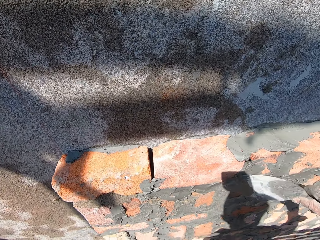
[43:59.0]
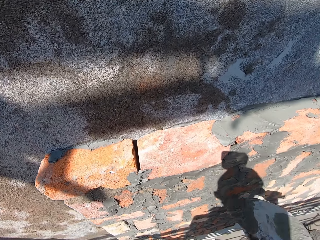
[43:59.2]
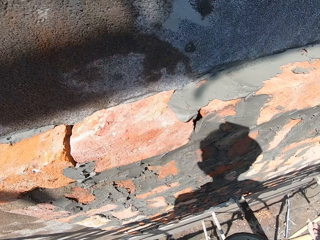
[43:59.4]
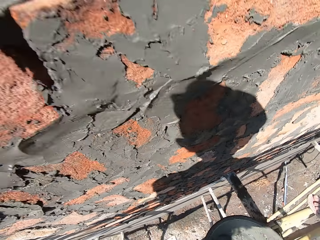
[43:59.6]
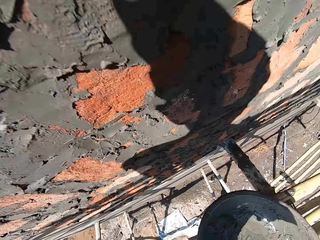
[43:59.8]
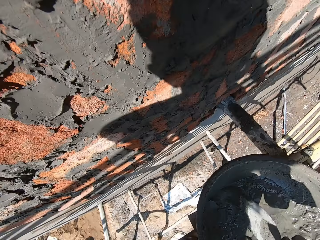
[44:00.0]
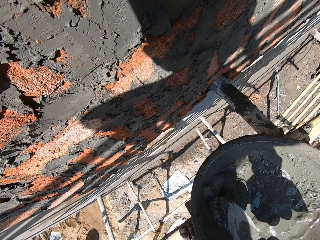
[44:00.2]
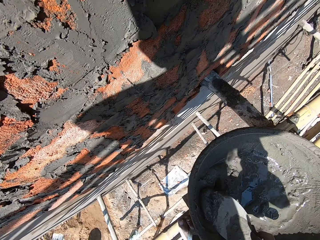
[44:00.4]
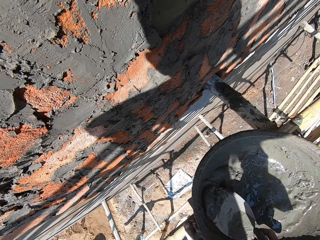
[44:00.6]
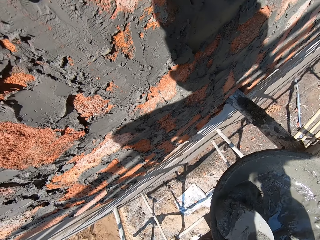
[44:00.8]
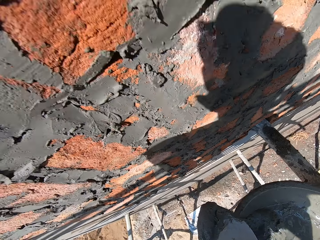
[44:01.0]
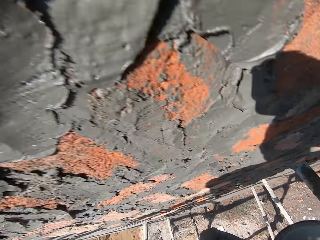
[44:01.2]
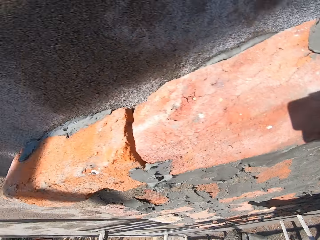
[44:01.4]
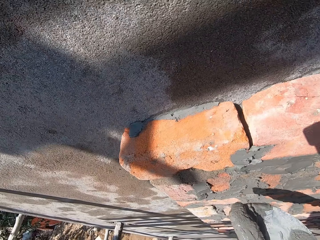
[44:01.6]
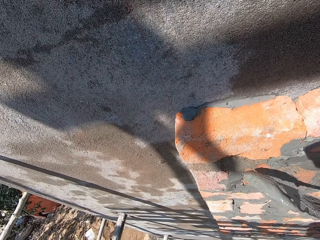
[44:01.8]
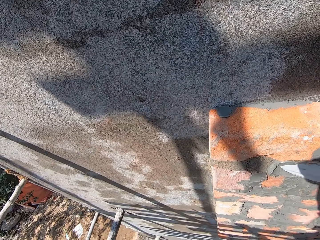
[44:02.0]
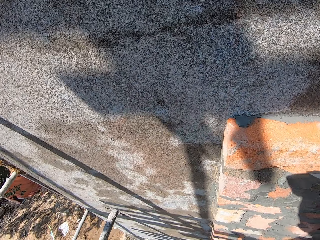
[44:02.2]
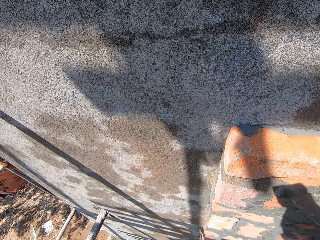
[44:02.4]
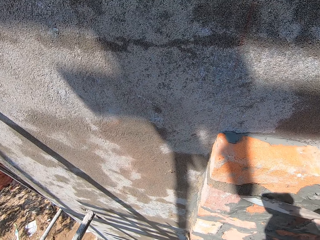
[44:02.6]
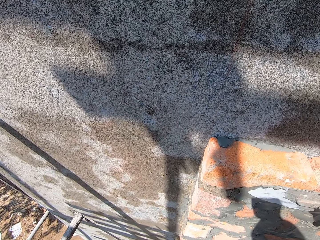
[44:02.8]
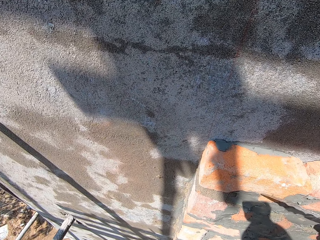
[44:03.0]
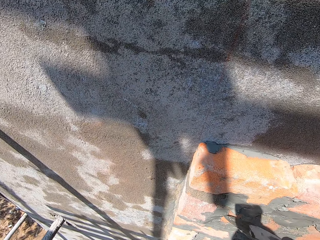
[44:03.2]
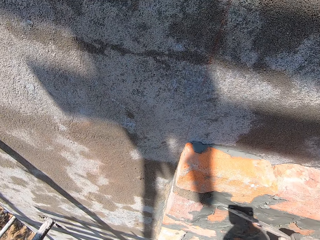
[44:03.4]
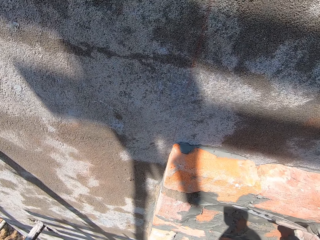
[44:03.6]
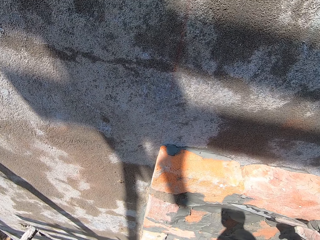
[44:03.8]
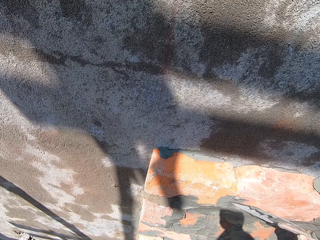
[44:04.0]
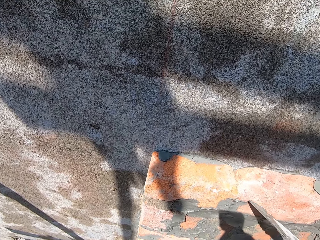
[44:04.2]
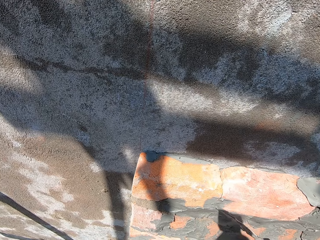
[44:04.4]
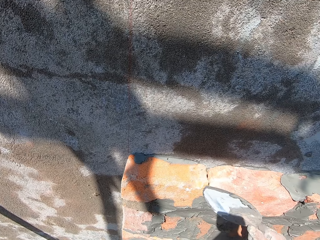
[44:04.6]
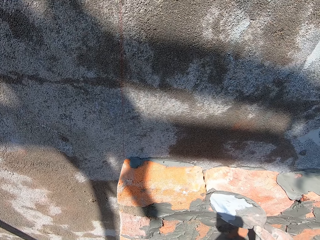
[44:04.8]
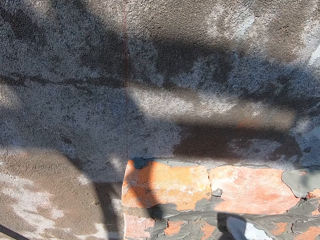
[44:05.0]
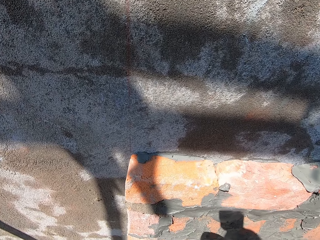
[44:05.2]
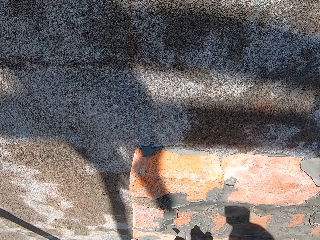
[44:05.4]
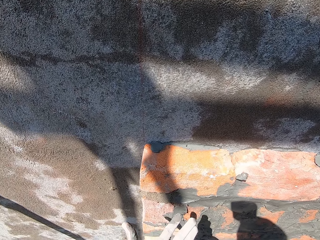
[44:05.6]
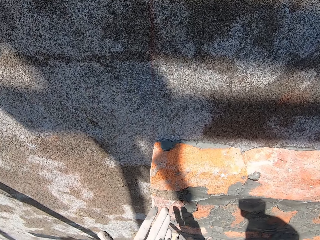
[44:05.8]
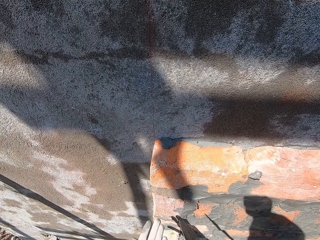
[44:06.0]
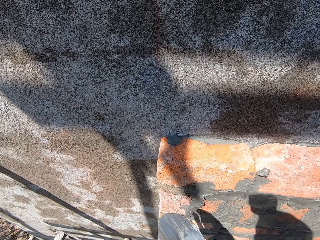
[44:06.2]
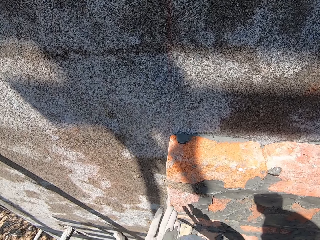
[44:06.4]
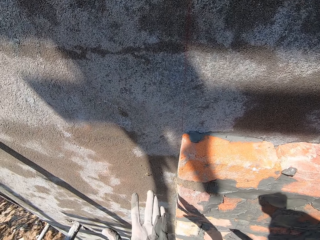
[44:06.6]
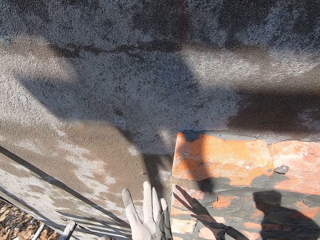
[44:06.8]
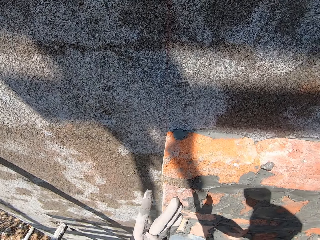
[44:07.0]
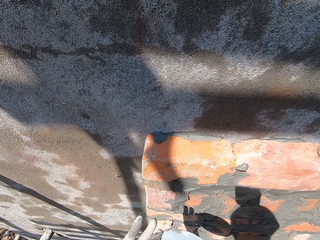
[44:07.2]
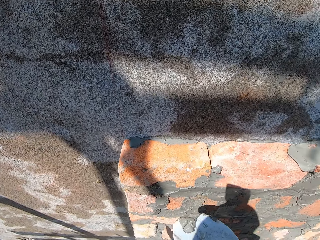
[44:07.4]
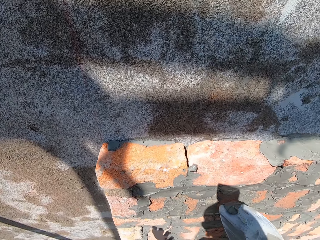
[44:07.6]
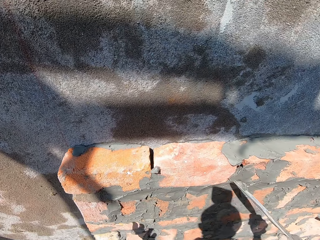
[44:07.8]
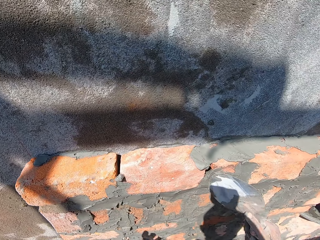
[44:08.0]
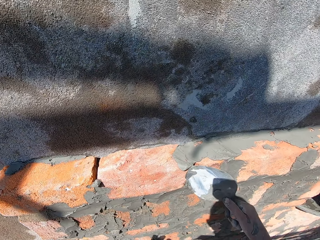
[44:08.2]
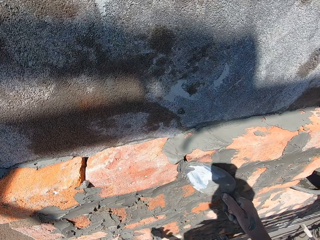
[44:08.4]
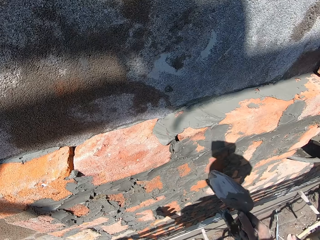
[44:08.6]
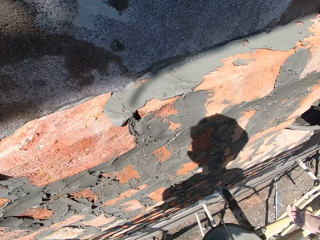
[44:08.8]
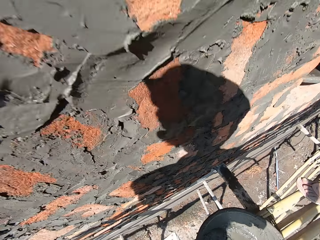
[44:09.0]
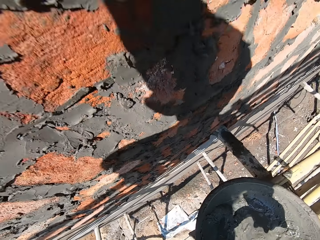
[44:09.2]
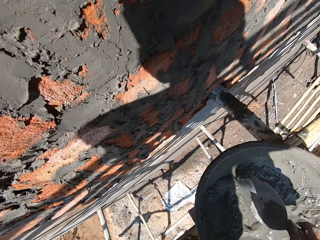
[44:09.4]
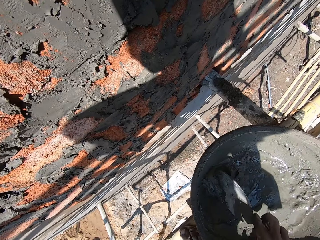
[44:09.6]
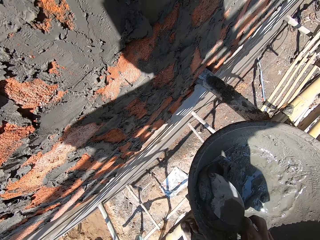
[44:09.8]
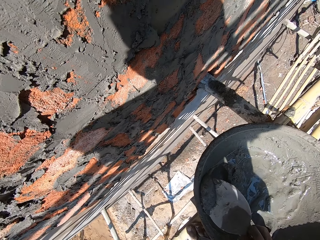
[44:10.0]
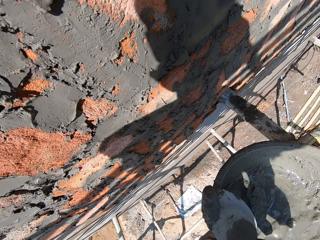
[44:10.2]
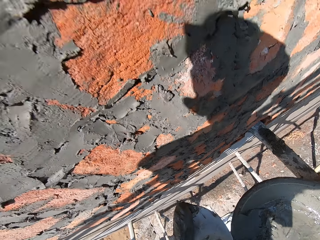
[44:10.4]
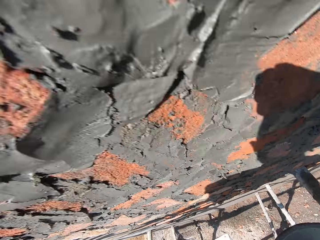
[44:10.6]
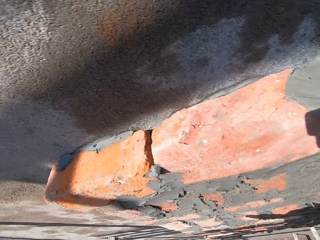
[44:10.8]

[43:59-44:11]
The camera wearer scoops some mixed cement from the head pan on the bamboo woods with the trowel in his right hand. He plasters the brick on the wall with the mixed cement with the trowel in his right hand. He smears the mixed cement on his left hand with the trowel in his right hand. He scoops the mixed cement from his left hand with the trowel in his right hand. He plasters the brick on the wall with the mixed cement on the trowel in his right hand. He scoops some mixed cement from the head pan on the bamboo woods with the trowel in his right hand.

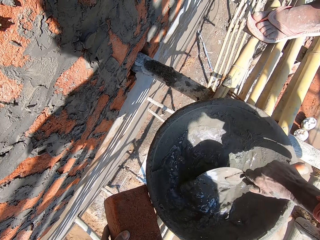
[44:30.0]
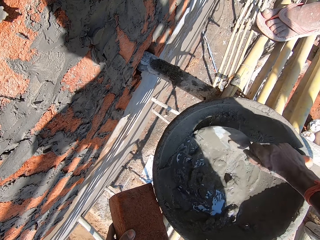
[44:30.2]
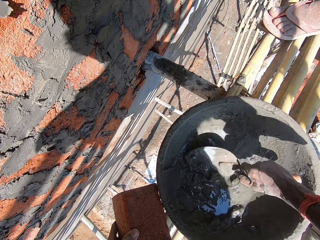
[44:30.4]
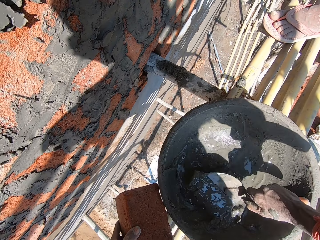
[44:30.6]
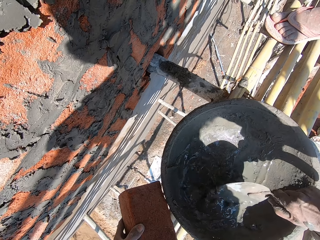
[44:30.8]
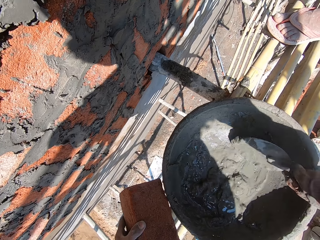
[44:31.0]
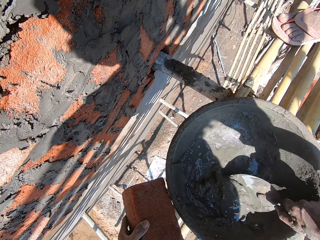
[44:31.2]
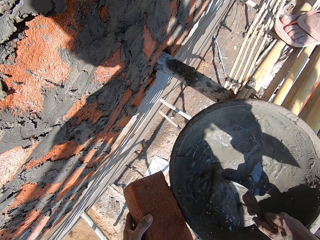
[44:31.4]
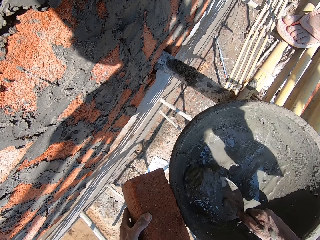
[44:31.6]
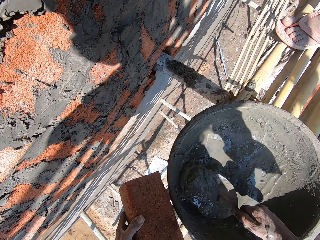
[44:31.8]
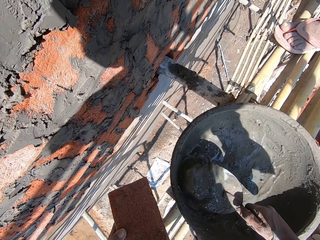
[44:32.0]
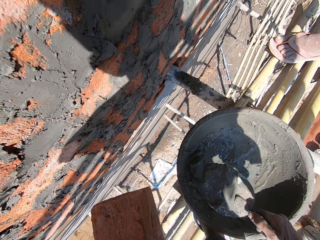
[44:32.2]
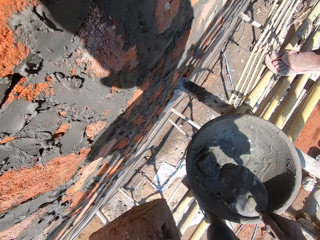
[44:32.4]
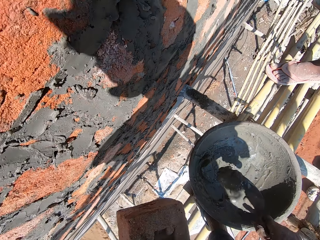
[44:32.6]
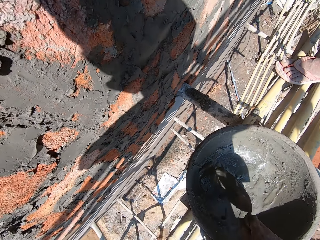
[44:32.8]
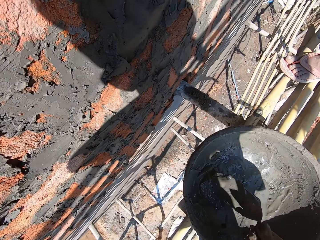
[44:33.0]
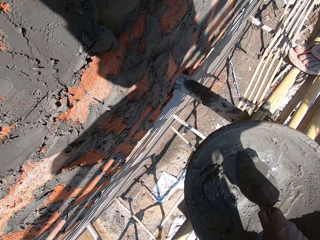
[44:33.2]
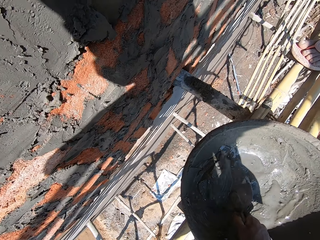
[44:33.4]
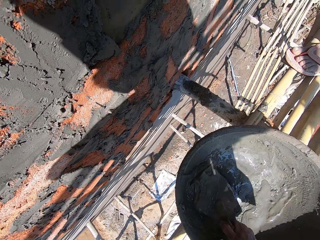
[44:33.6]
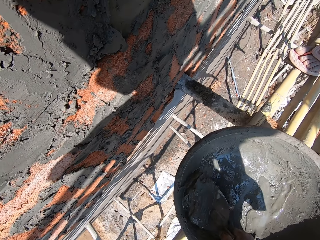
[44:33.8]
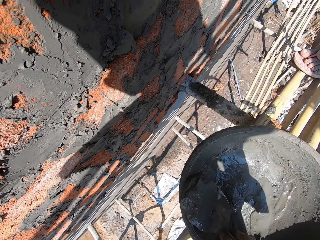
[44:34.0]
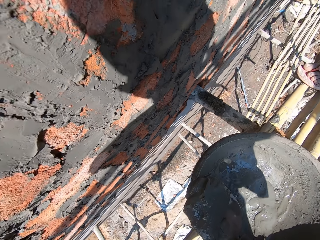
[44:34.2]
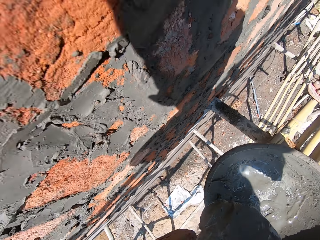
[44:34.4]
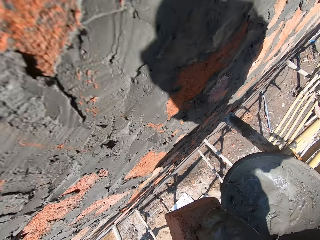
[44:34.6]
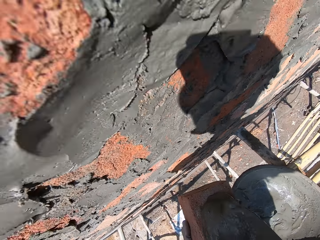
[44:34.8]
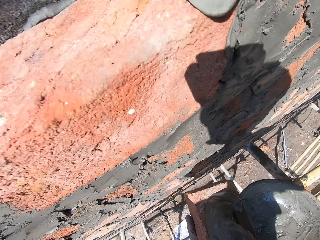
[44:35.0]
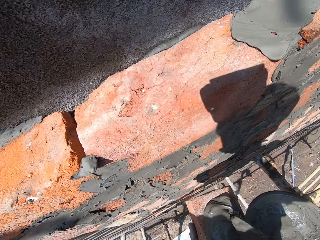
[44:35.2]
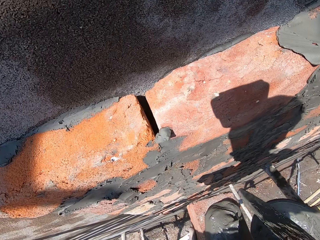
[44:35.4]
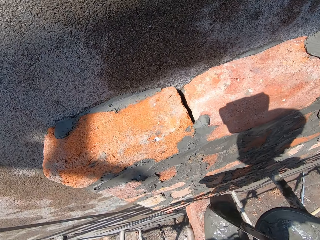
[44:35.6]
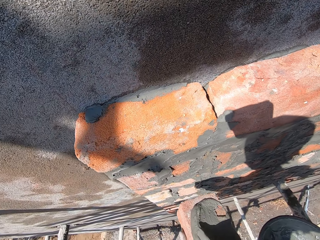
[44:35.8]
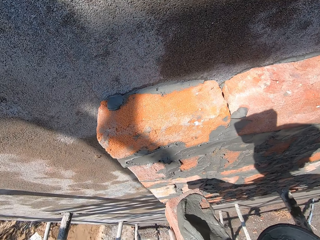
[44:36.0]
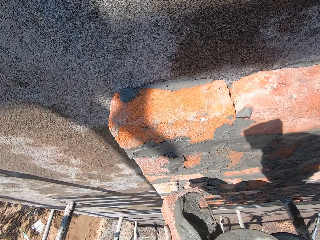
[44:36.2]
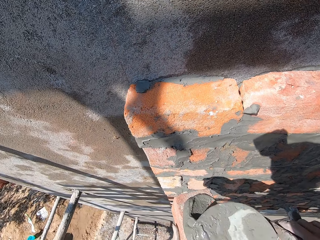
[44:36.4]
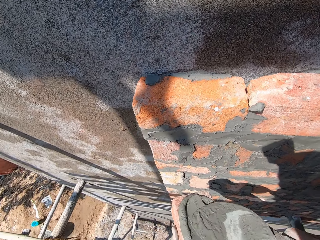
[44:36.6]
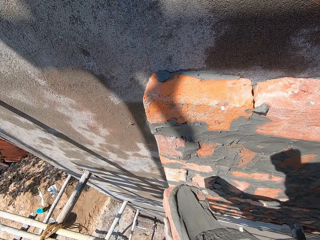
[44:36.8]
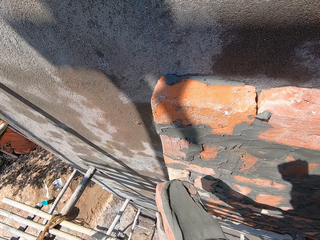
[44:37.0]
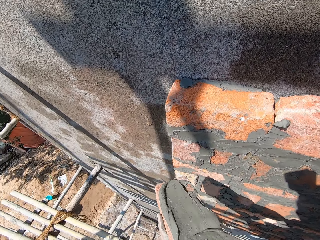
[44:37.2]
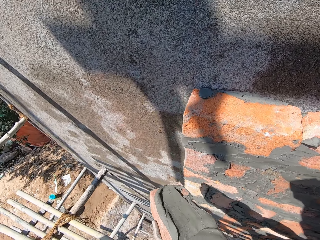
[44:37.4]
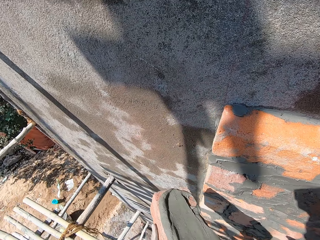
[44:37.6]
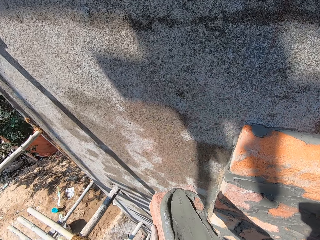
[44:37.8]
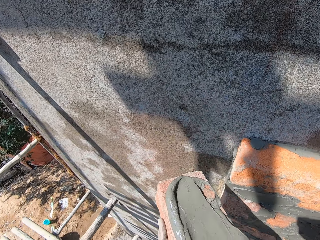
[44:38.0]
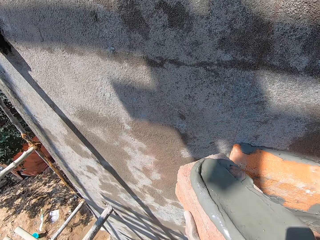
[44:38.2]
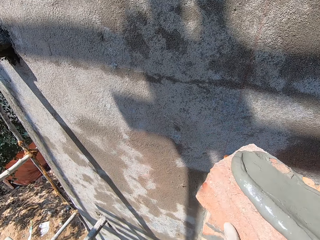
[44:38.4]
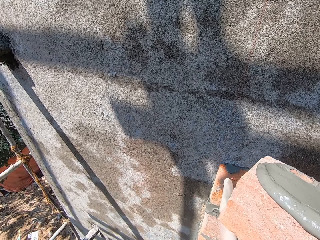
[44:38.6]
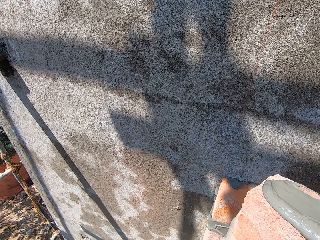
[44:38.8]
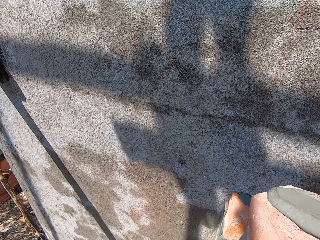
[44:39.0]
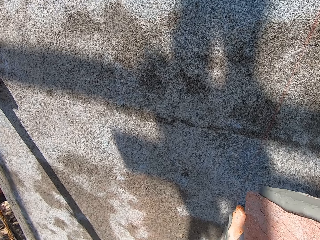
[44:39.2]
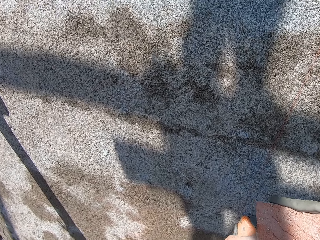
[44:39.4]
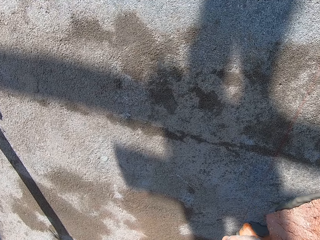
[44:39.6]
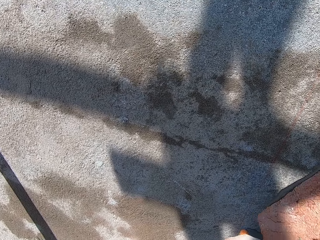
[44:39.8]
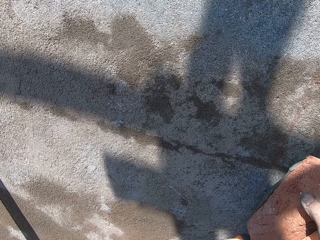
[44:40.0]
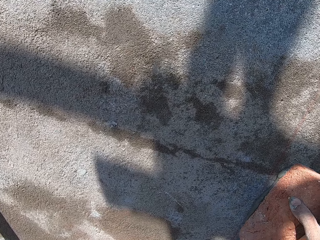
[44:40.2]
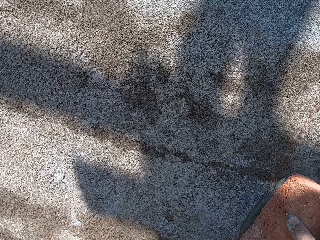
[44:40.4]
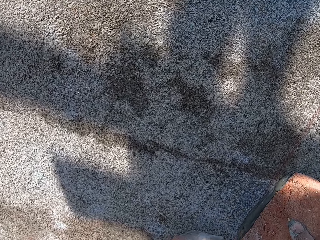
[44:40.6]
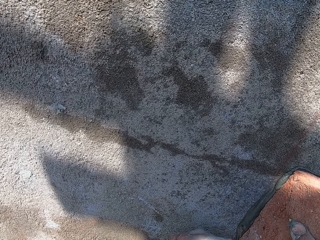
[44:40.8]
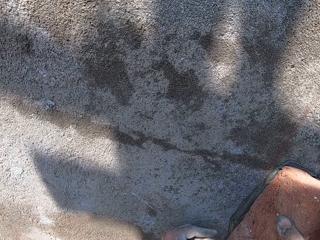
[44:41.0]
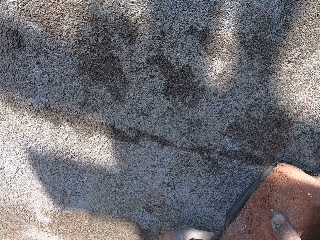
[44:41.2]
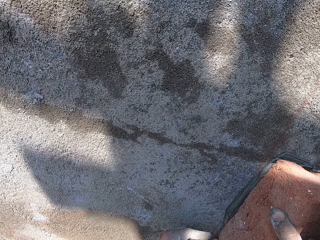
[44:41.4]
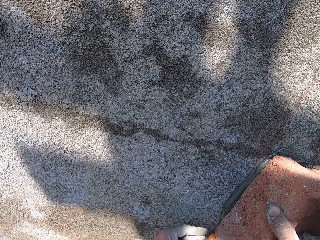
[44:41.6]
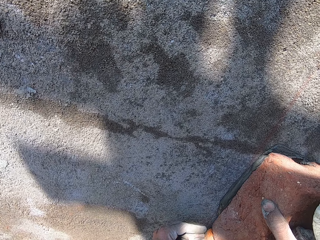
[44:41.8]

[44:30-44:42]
The camera wearer scoops some mixed cement from the head pan on the bamboo woods with the trowel in his right hand. He pours the mixed cement in the head pan on the bamboo woods with the trowel in his right hand. He scoops some mixed cement from the head pan on the bamboo woods with the trowel in his right hand. He pours the mixed cement on the brick in his left hand with the trowel in his right hand. He smoothens the mixed cement on the brick in his left hand with the trowel in his right hand. He holds the brick with both hands. He plasters the brick on the wall with both hands.
